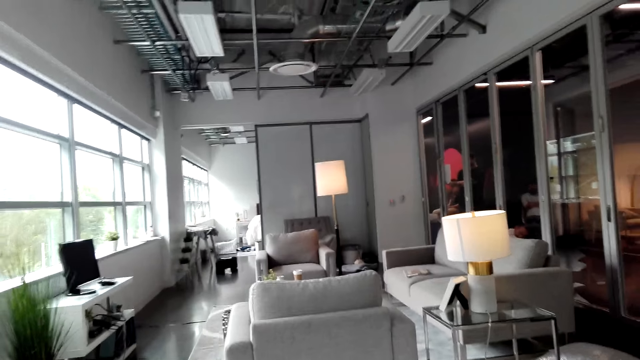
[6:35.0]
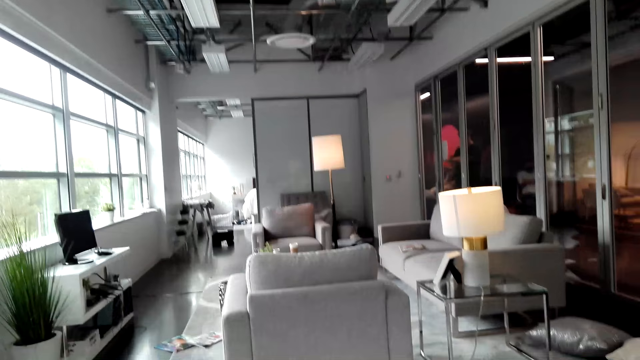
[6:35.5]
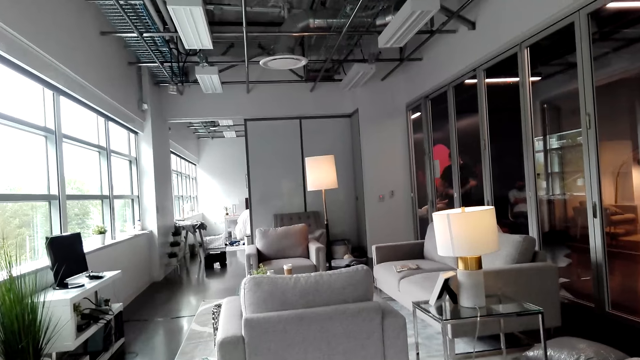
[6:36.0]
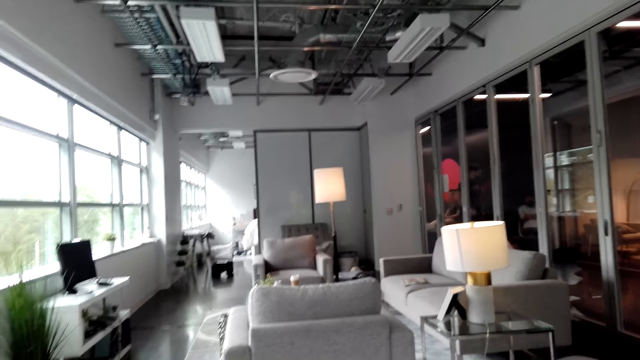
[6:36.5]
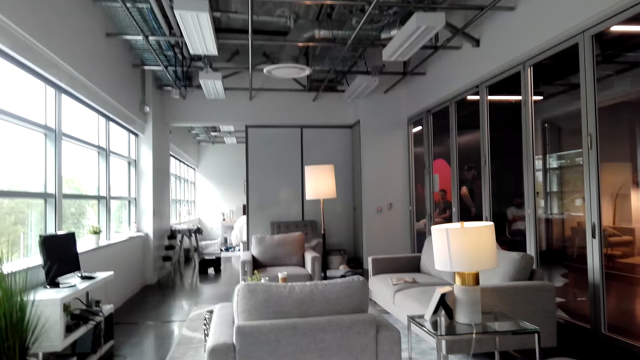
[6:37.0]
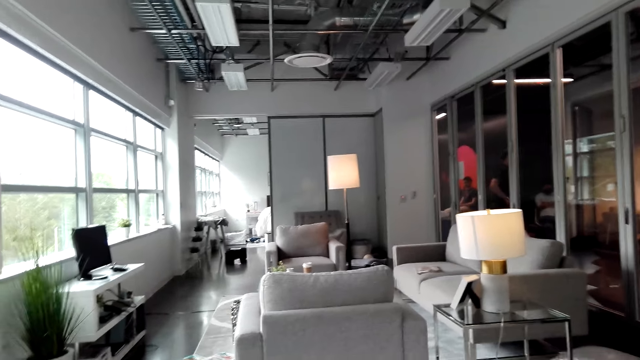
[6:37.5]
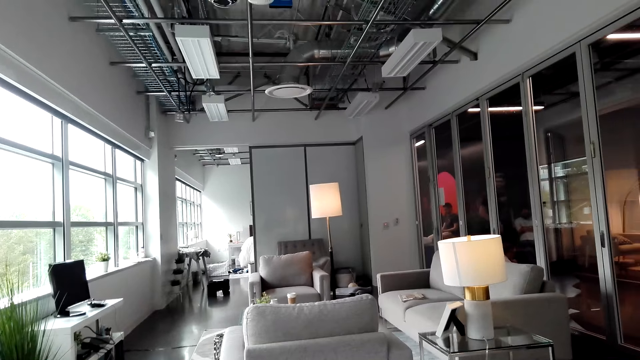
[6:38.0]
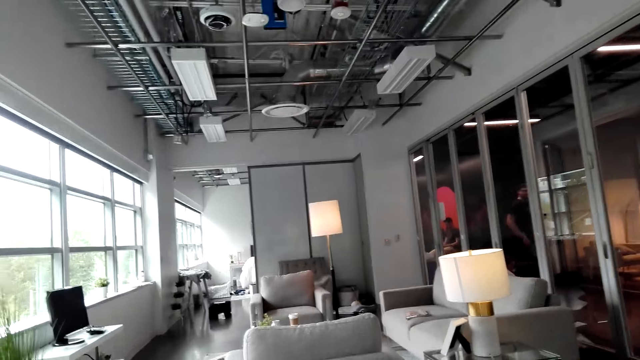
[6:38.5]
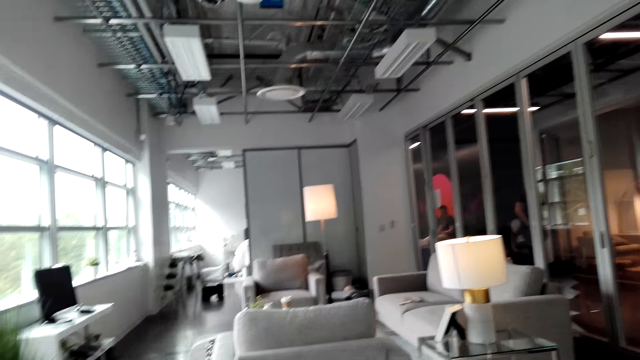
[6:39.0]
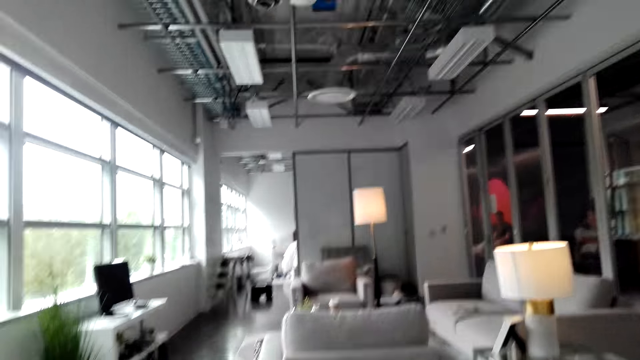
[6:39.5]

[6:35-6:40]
The camera wearer talks.

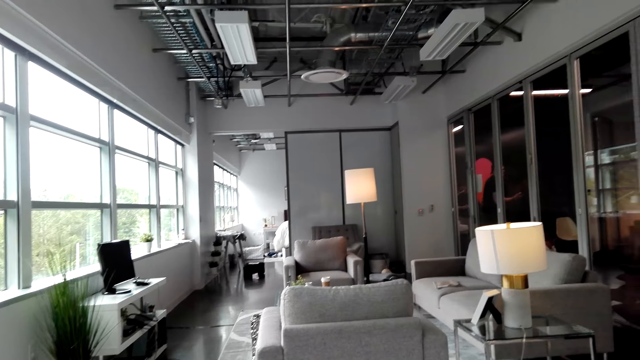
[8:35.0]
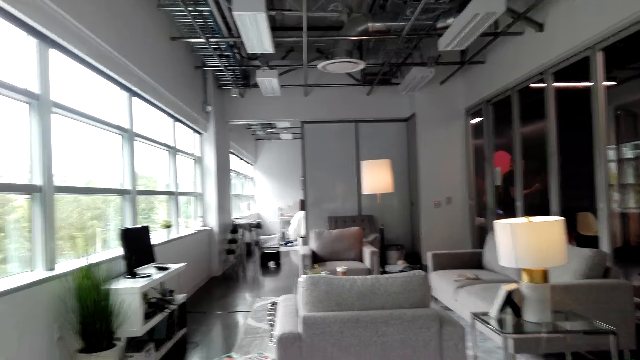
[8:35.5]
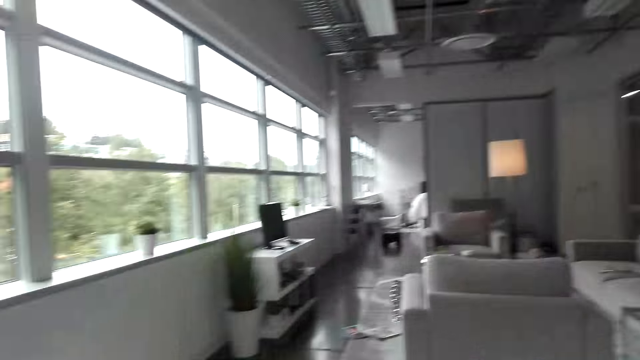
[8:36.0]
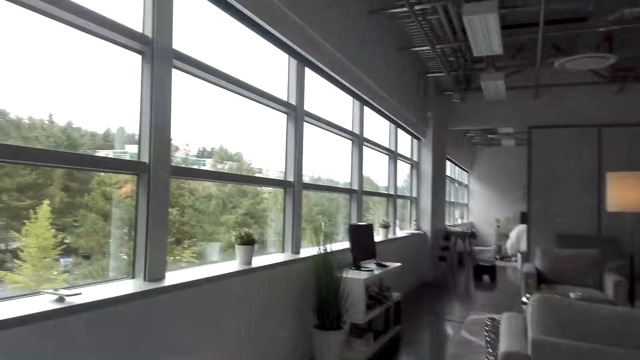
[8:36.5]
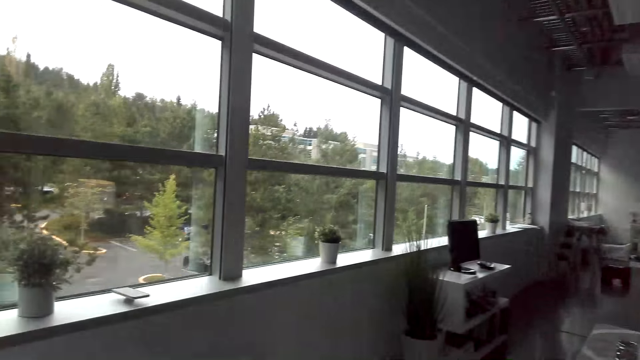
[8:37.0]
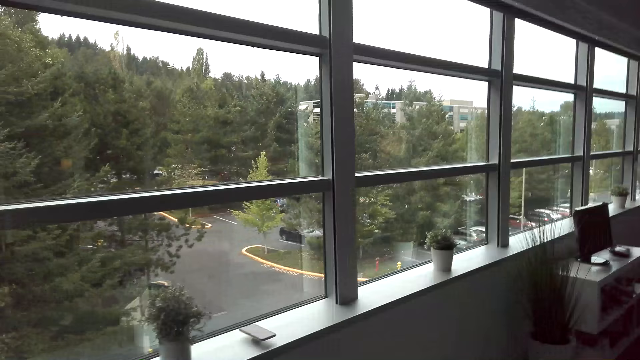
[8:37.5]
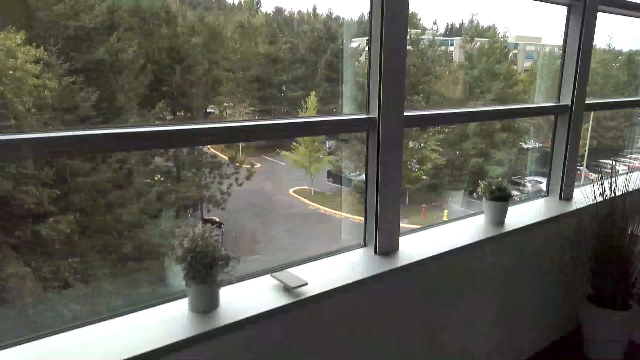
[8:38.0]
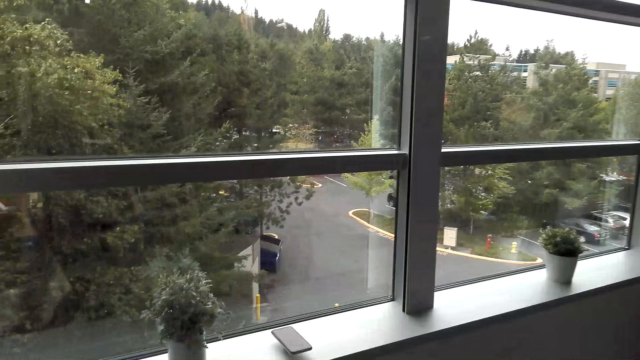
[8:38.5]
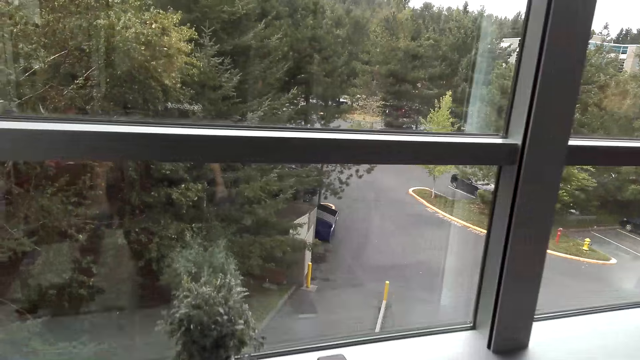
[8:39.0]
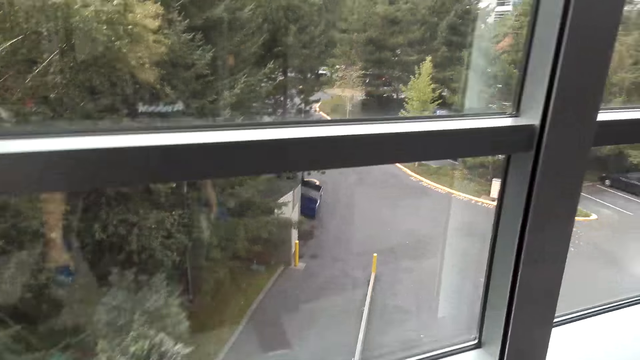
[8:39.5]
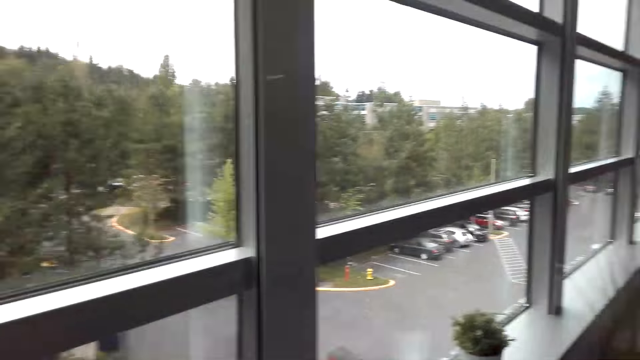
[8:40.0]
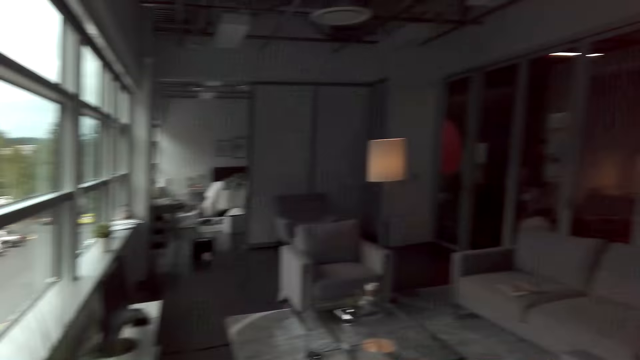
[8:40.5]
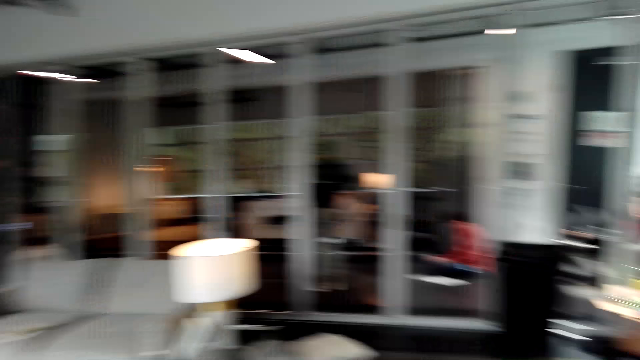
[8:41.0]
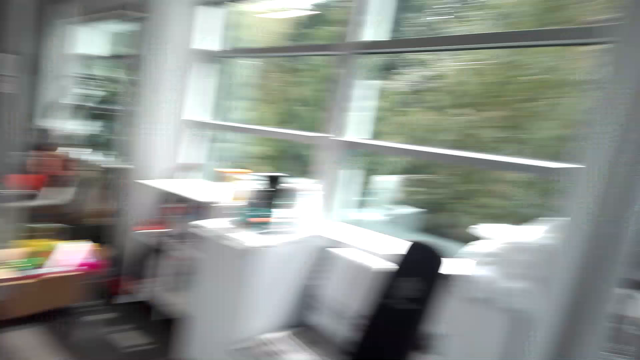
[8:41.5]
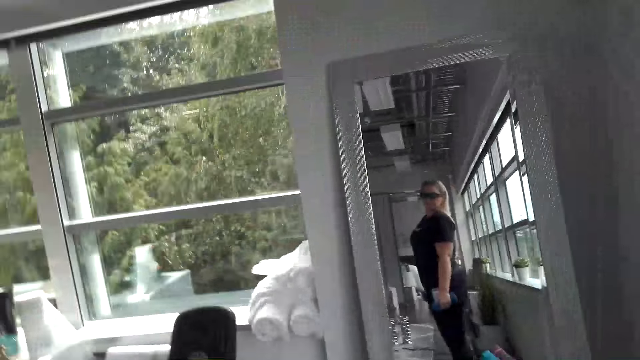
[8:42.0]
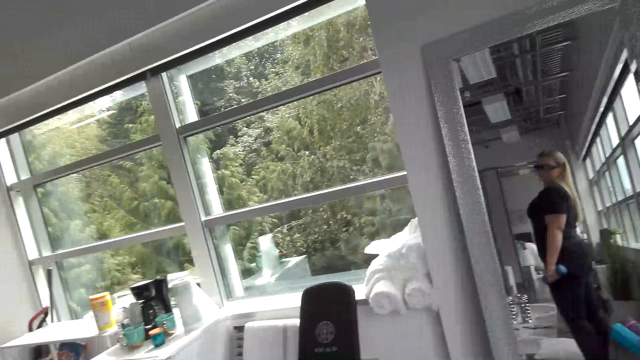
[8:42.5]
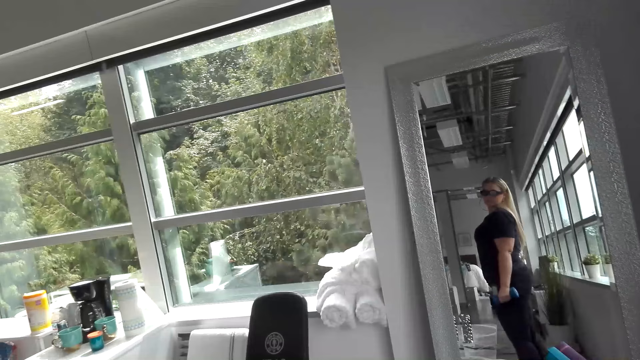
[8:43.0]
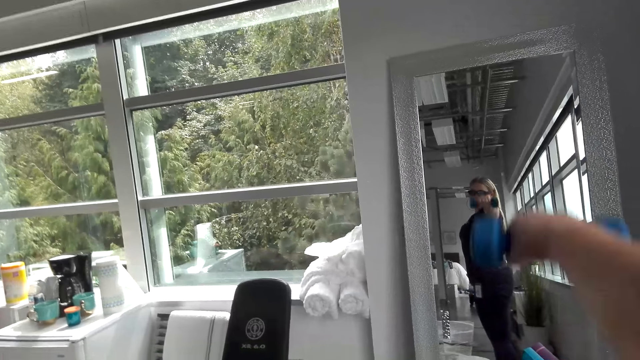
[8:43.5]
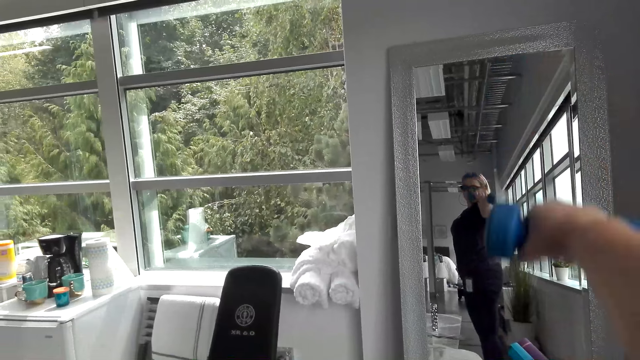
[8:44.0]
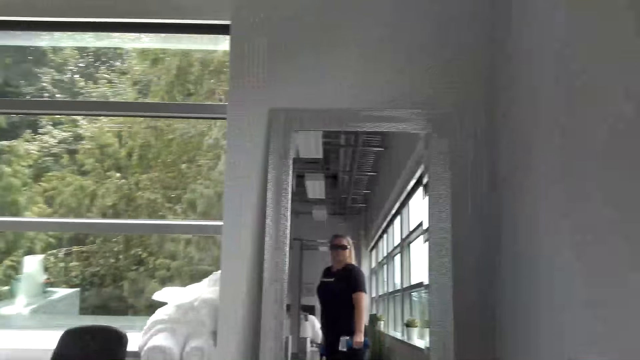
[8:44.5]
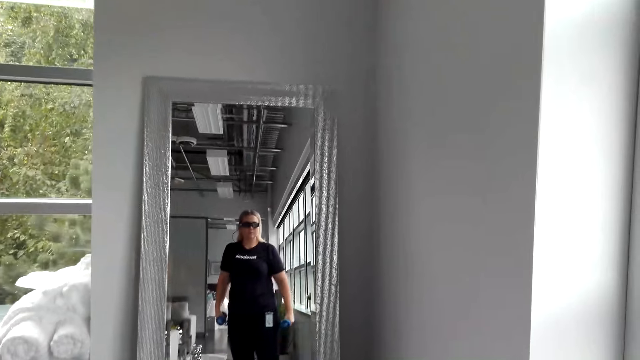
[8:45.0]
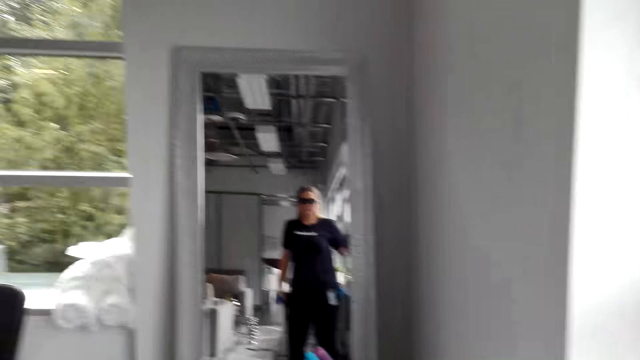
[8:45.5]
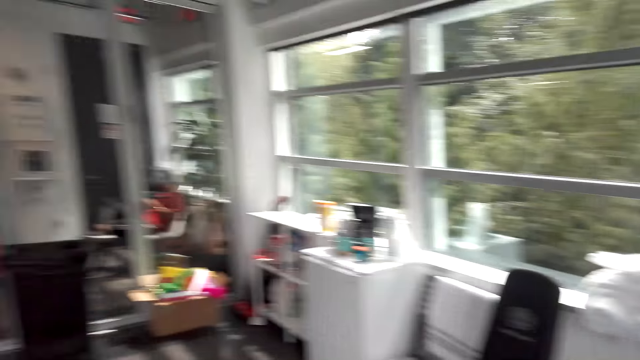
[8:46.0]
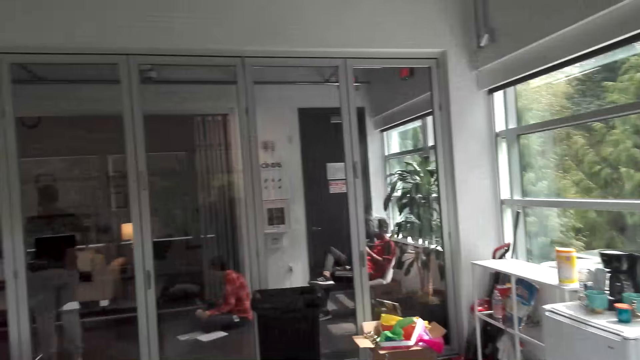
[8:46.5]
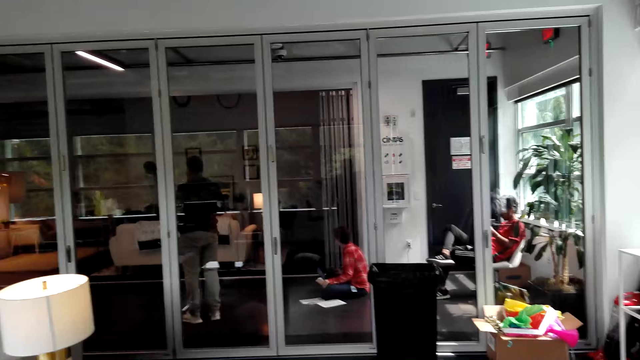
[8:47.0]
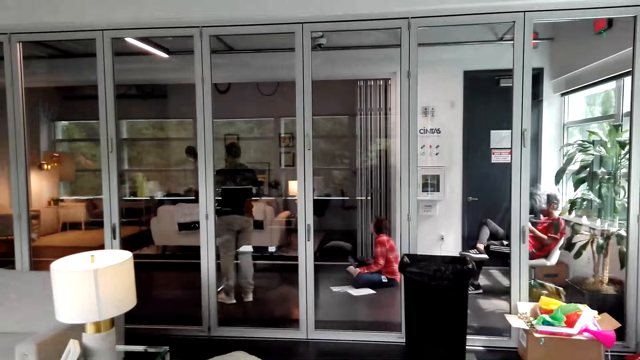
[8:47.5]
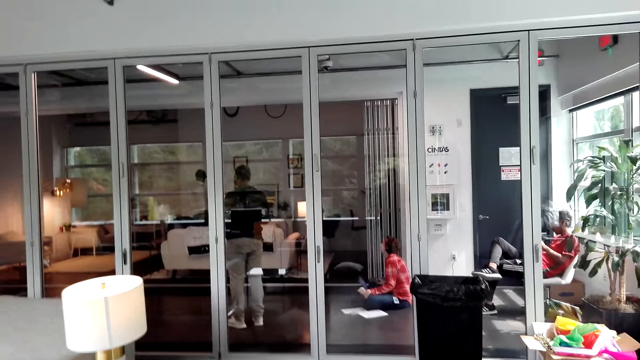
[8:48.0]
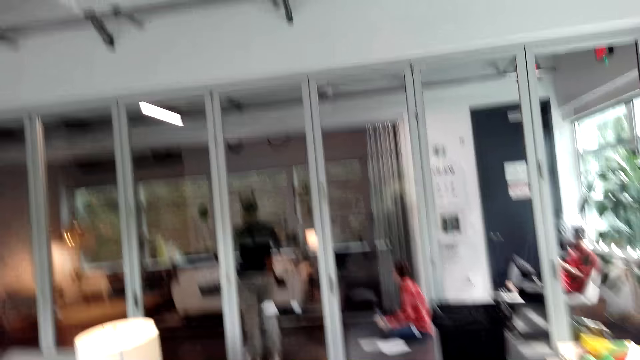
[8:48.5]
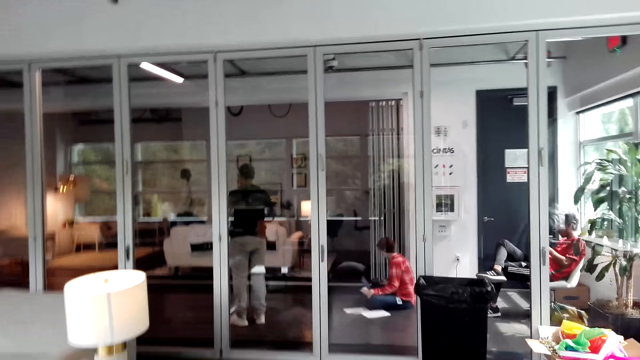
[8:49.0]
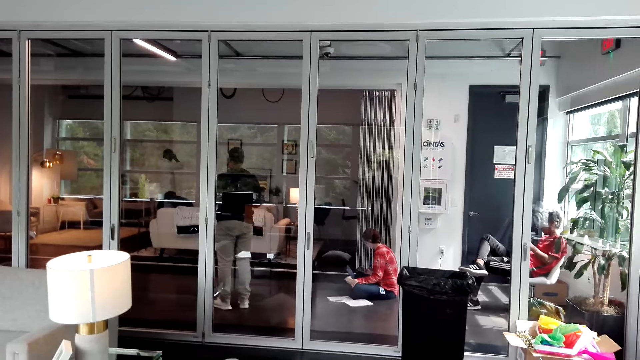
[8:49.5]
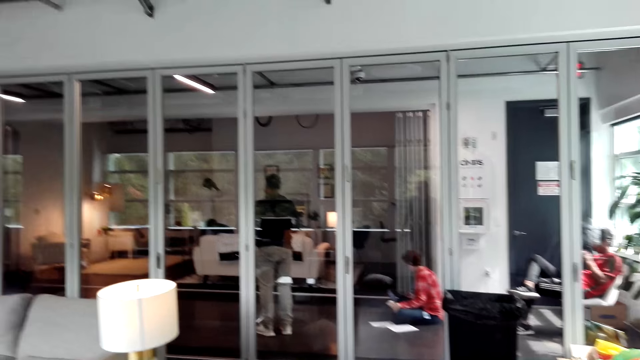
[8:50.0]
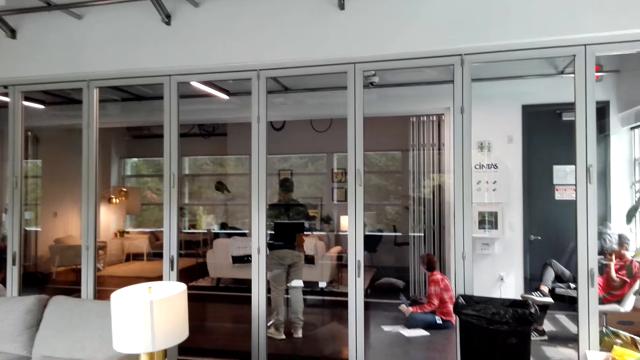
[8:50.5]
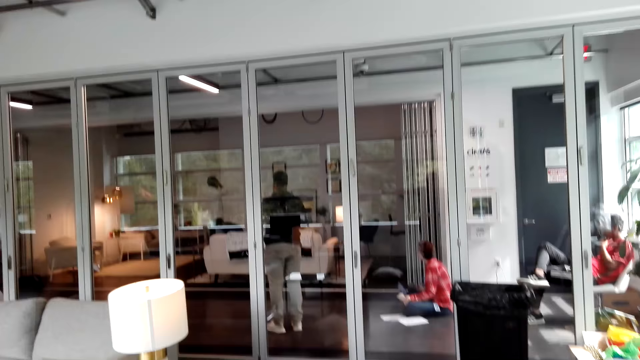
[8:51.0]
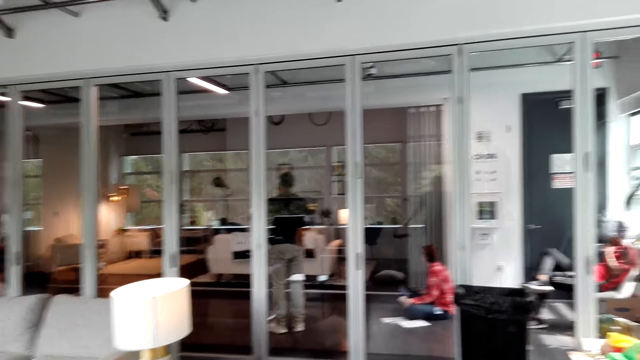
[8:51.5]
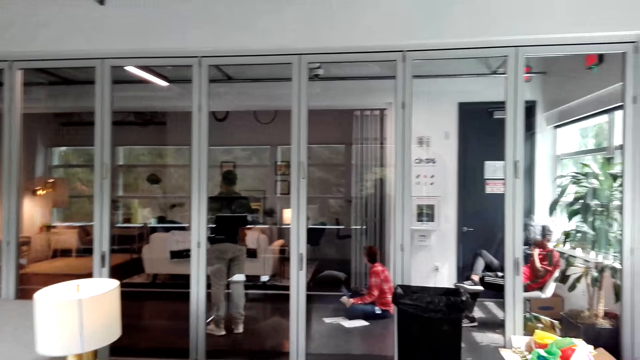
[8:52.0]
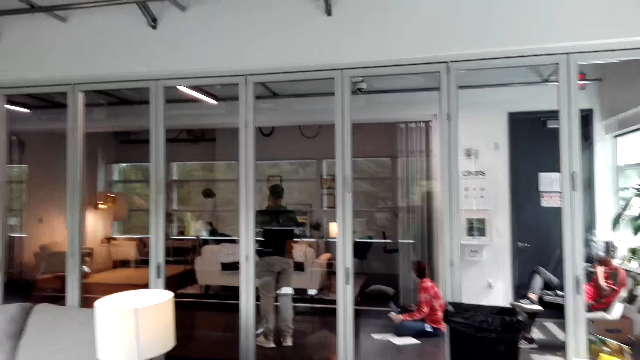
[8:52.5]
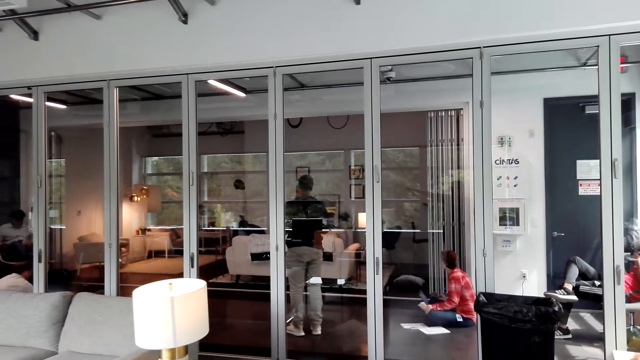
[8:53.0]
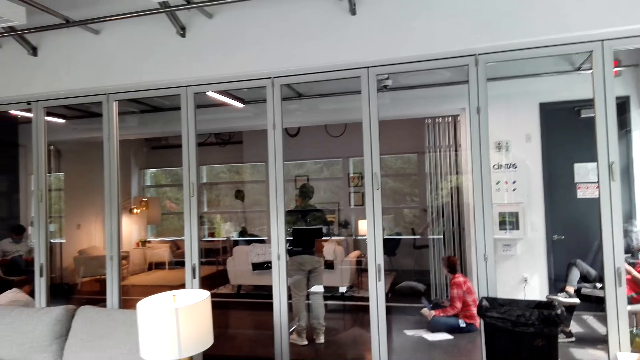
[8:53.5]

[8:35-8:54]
The camera wearer stands up. They walk to the window. They turn around. They look at the mirror. They exercise with the dumbbells. They lift up the weight. They drop the hand down. They look around the room.
